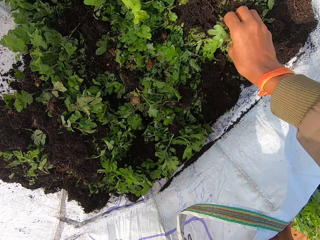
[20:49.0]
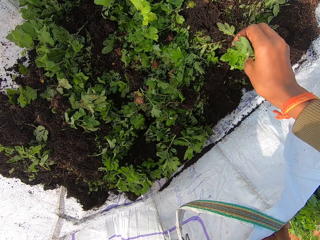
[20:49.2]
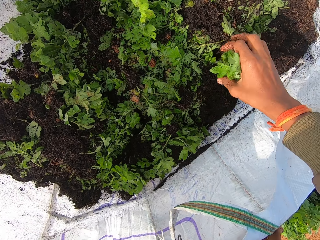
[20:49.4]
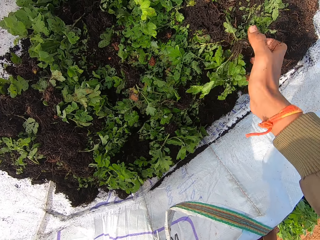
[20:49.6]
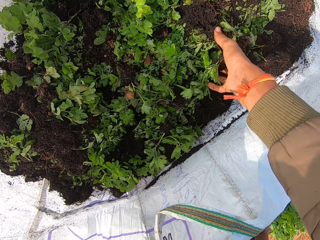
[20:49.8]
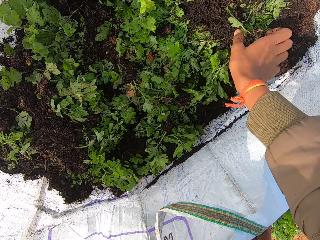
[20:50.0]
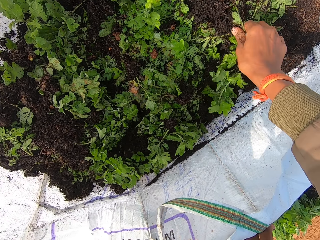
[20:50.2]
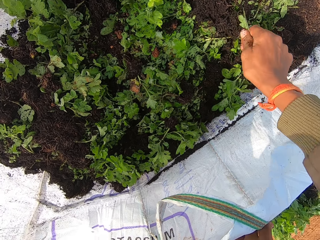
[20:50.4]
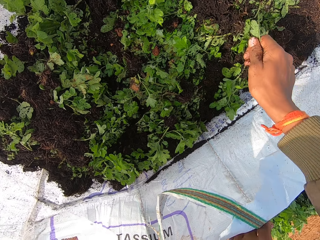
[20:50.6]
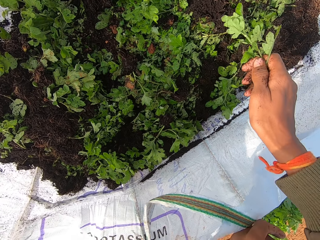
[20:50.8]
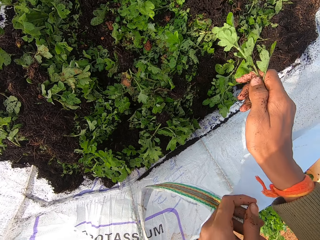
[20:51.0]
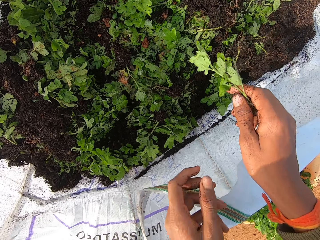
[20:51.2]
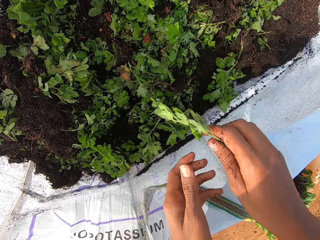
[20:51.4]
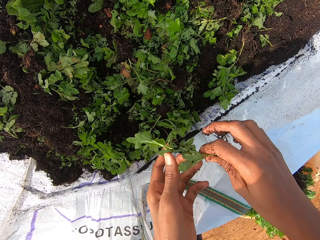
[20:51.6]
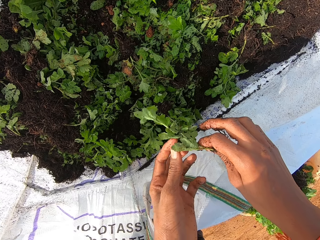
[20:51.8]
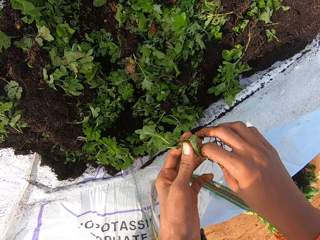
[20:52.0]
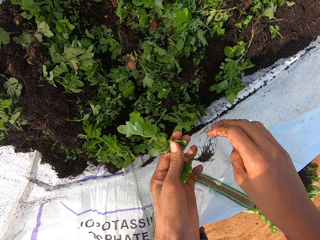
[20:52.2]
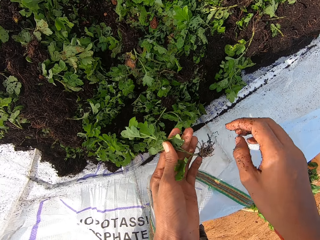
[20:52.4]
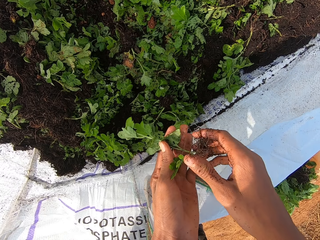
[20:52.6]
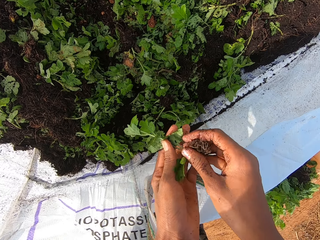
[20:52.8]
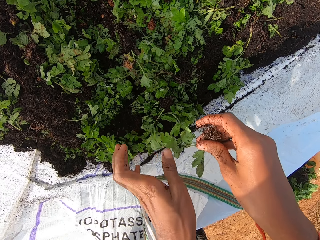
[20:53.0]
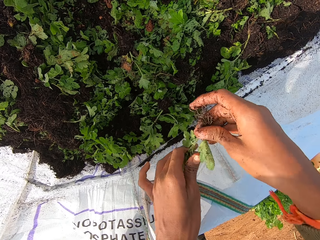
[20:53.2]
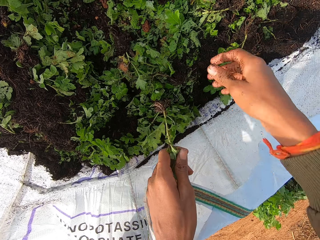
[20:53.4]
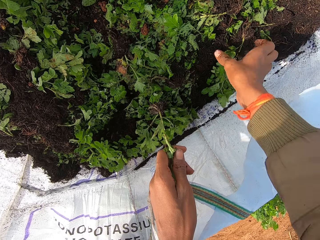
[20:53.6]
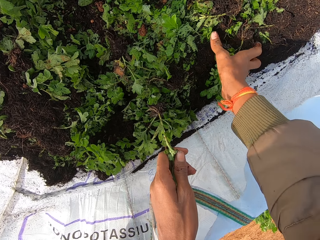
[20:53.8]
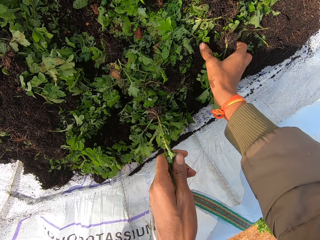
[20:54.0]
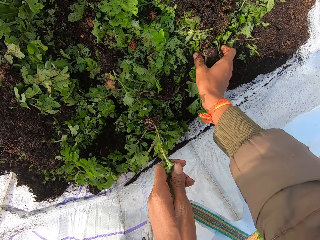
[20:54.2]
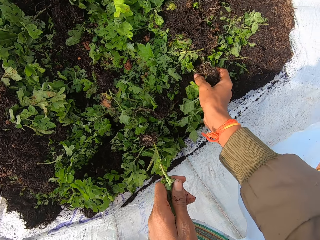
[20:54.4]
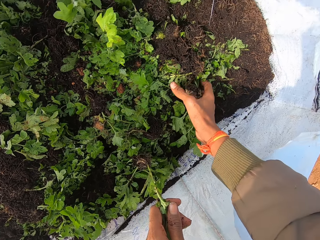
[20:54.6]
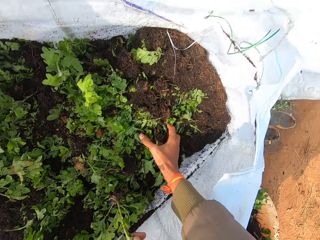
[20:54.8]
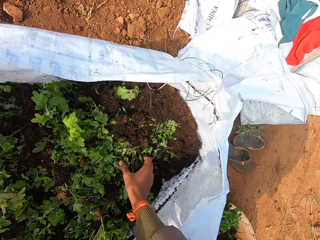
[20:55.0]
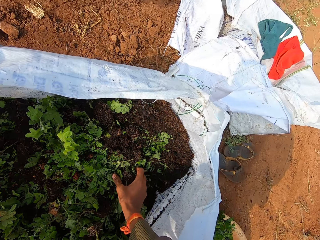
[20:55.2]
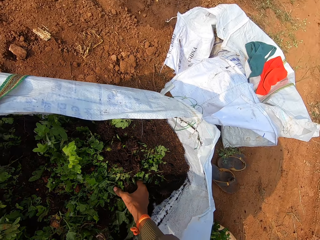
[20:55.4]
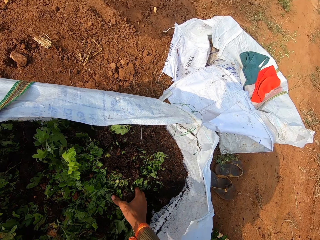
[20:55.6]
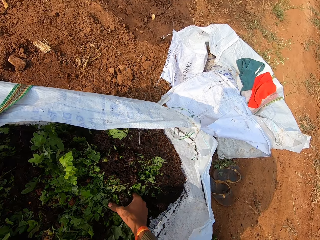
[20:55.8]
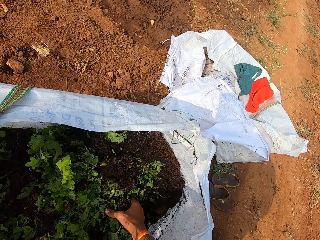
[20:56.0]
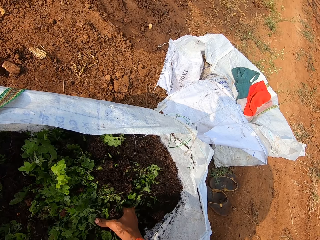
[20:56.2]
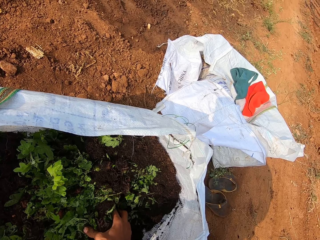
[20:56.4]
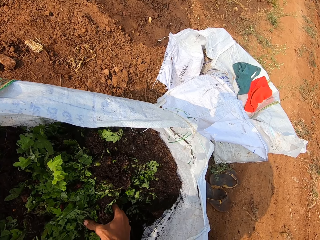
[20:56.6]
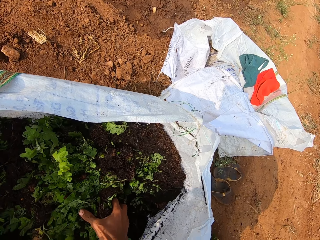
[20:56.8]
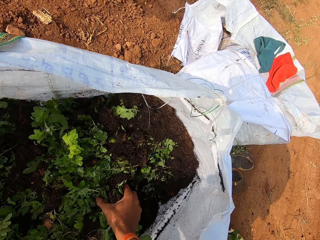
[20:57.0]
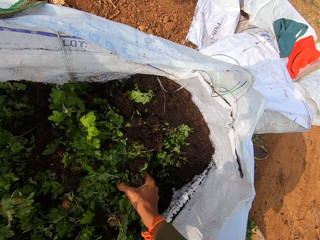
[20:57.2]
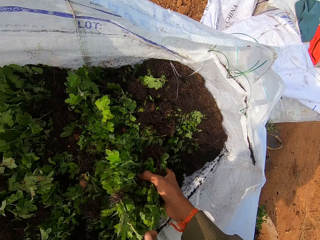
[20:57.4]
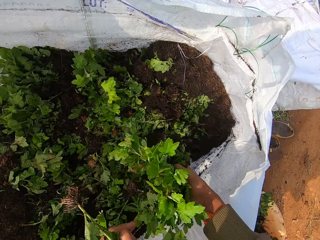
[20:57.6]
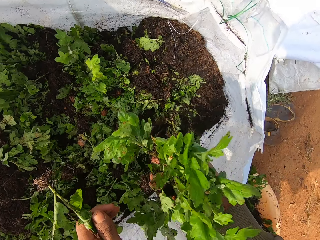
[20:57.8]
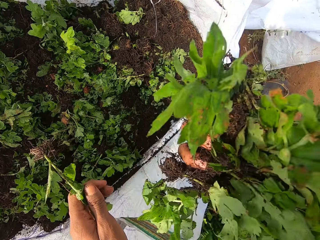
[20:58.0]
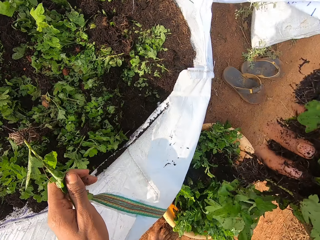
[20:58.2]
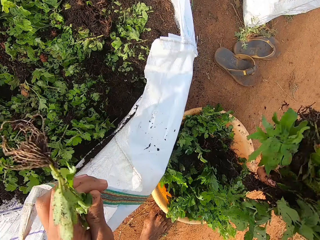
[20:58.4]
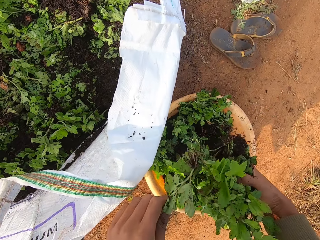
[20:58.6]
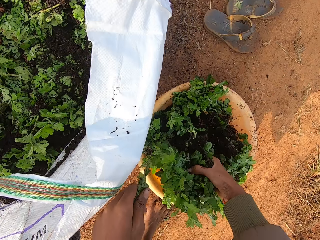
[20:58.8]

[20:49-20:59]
The camera wearer pulls the vegetable from the bag of vegetables with his right hand. He passes the vegetable to his left hand. He passes the vegetable between his hands. He positions the seedling in hand. He picks the vegetable from the bag of vegetables with his right hand.

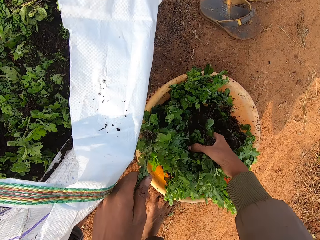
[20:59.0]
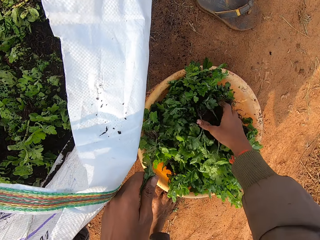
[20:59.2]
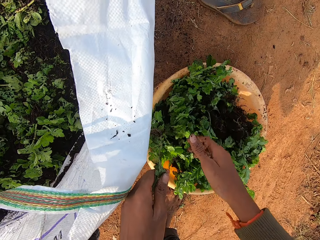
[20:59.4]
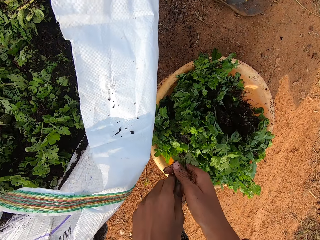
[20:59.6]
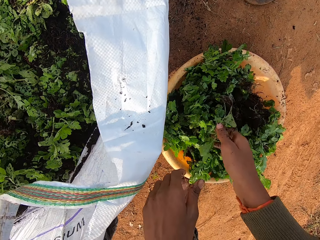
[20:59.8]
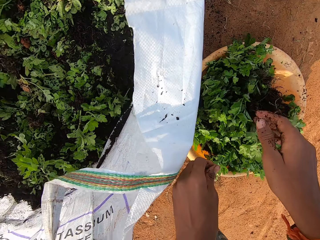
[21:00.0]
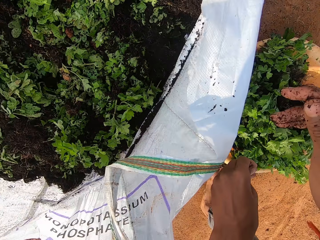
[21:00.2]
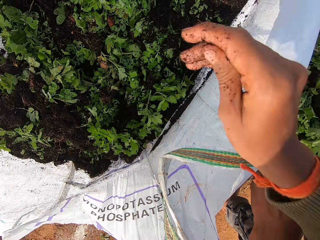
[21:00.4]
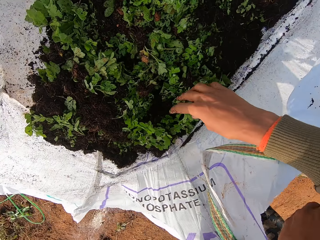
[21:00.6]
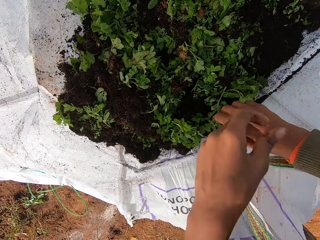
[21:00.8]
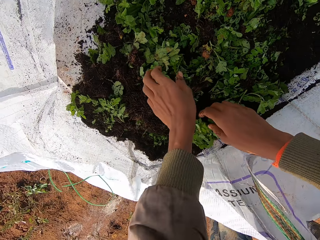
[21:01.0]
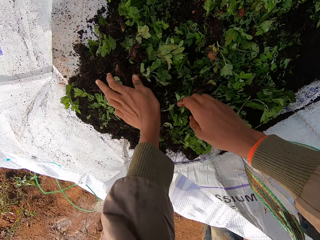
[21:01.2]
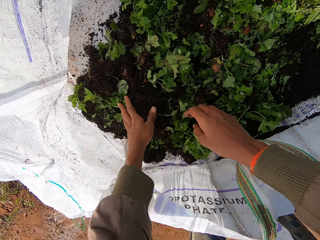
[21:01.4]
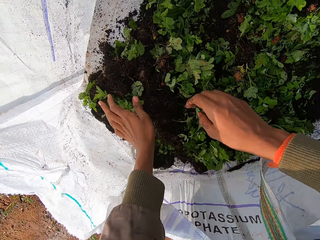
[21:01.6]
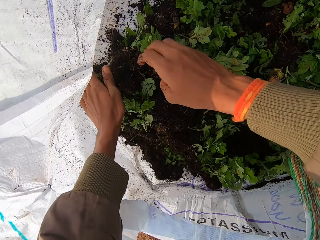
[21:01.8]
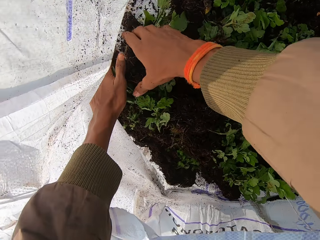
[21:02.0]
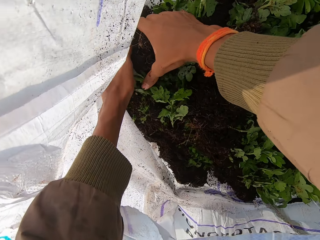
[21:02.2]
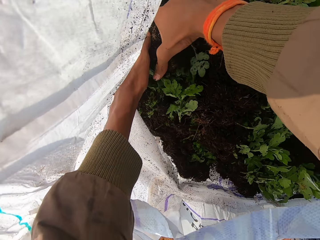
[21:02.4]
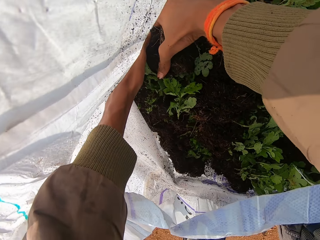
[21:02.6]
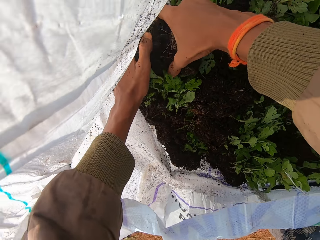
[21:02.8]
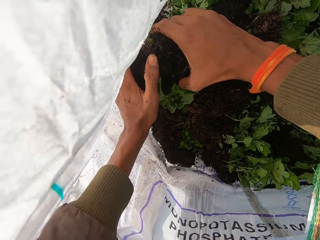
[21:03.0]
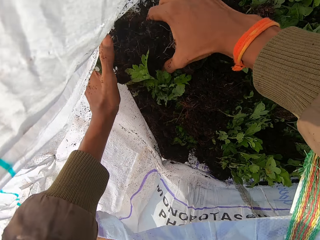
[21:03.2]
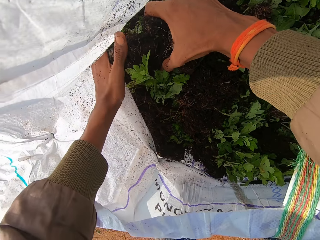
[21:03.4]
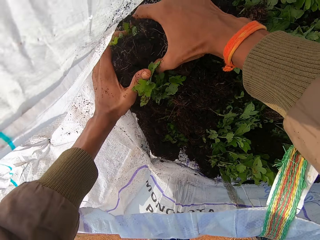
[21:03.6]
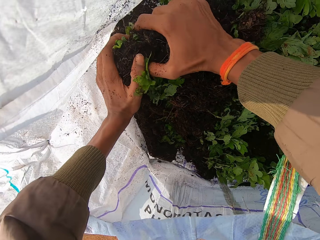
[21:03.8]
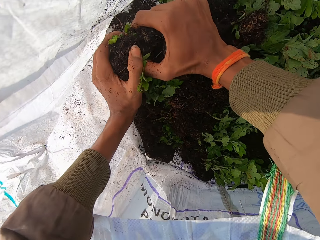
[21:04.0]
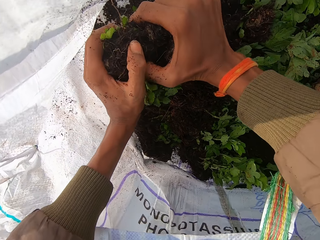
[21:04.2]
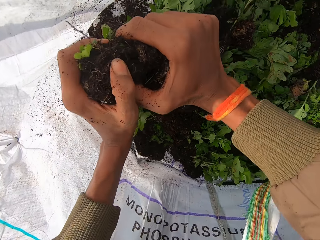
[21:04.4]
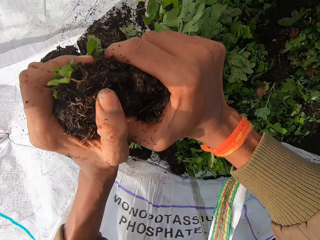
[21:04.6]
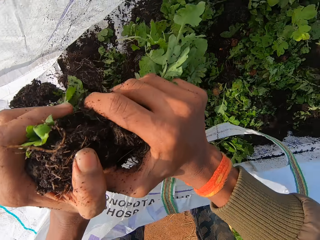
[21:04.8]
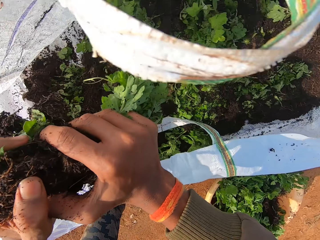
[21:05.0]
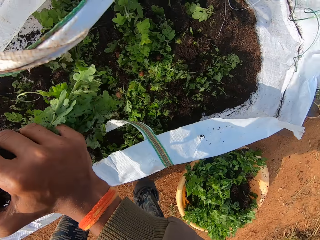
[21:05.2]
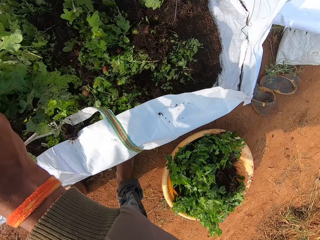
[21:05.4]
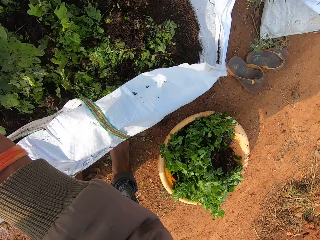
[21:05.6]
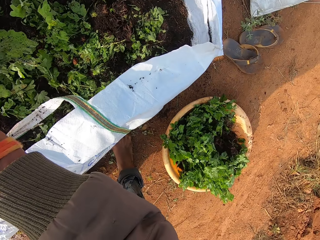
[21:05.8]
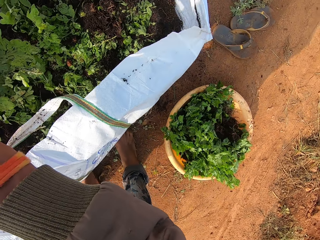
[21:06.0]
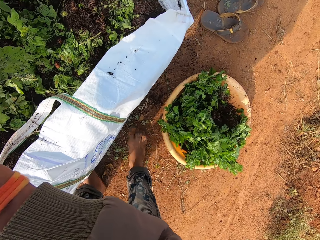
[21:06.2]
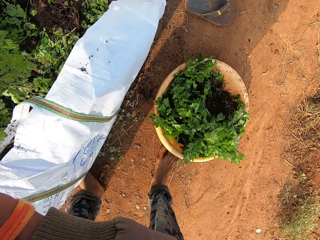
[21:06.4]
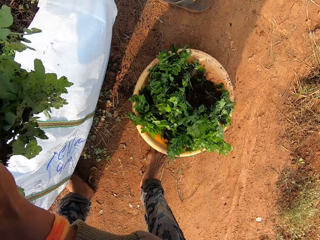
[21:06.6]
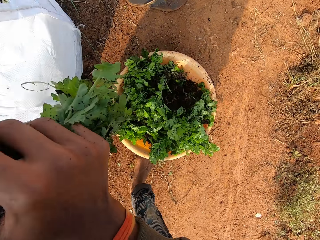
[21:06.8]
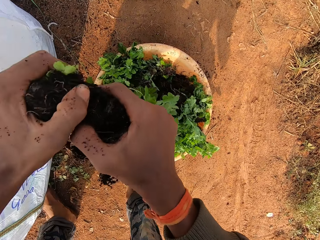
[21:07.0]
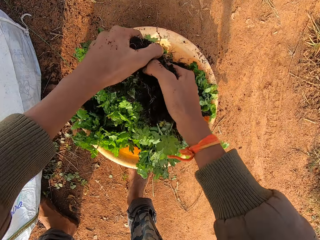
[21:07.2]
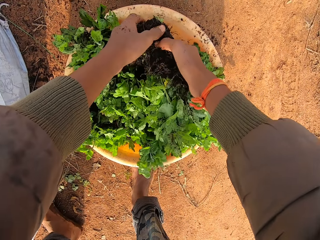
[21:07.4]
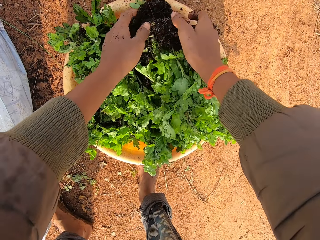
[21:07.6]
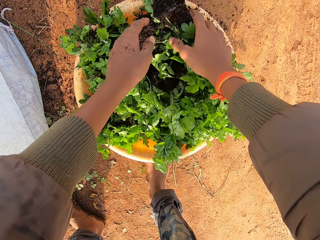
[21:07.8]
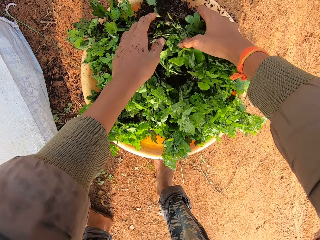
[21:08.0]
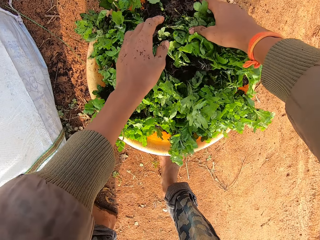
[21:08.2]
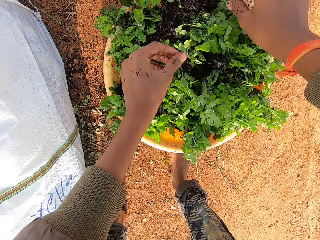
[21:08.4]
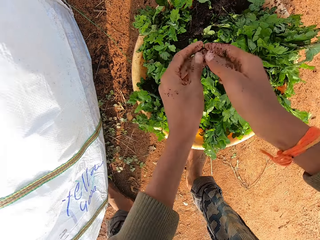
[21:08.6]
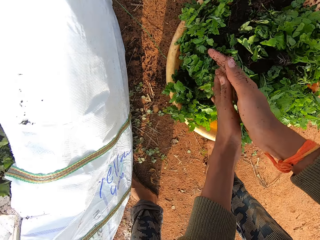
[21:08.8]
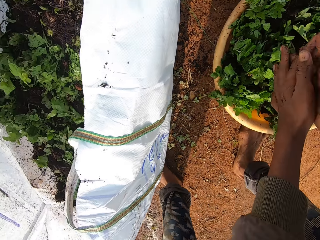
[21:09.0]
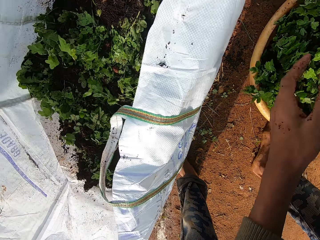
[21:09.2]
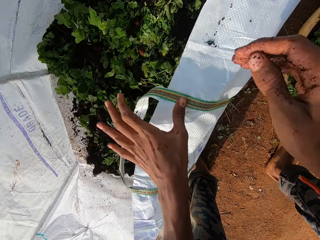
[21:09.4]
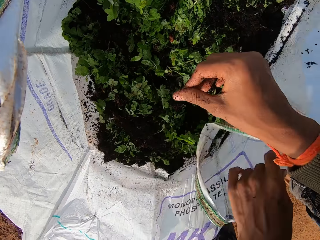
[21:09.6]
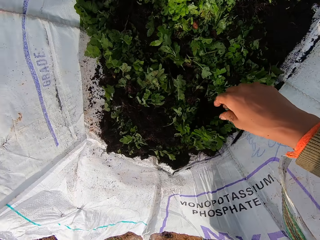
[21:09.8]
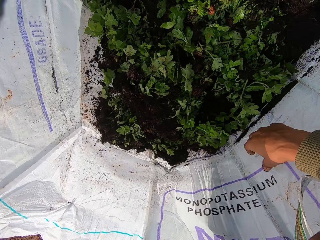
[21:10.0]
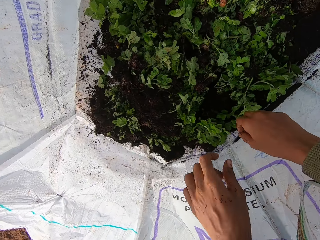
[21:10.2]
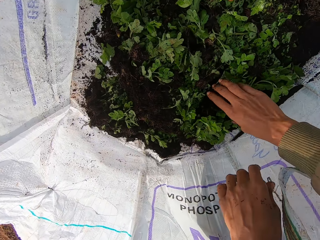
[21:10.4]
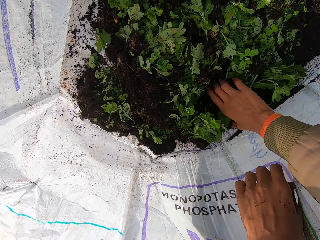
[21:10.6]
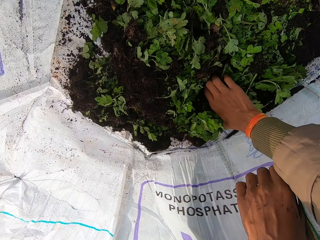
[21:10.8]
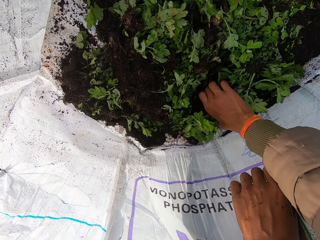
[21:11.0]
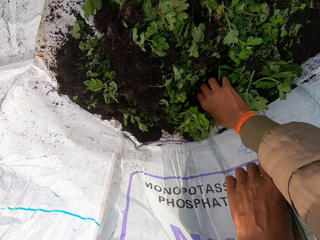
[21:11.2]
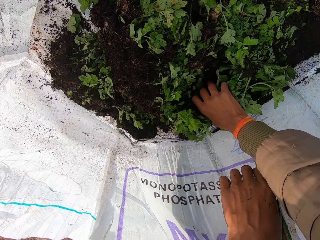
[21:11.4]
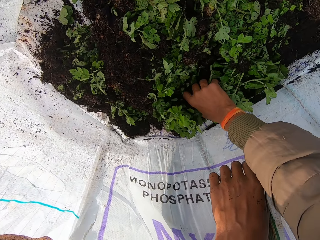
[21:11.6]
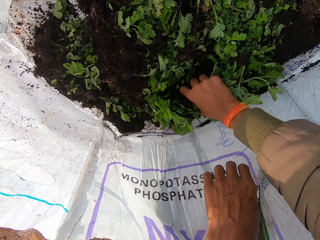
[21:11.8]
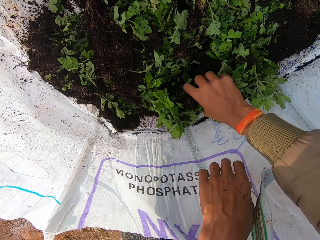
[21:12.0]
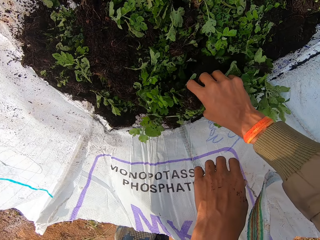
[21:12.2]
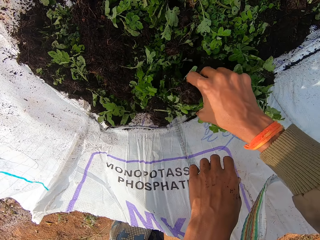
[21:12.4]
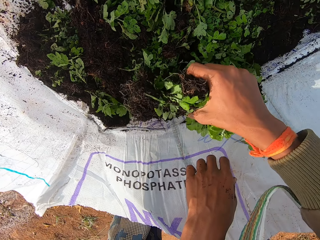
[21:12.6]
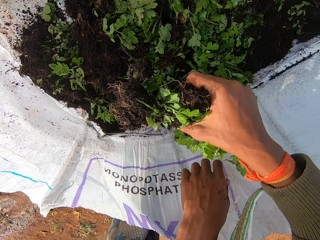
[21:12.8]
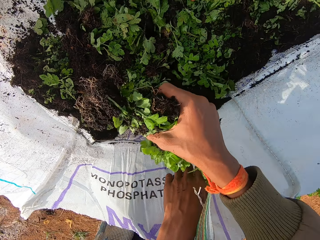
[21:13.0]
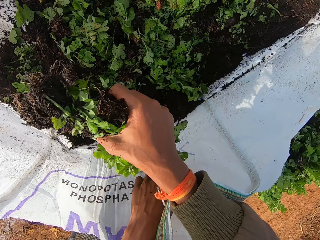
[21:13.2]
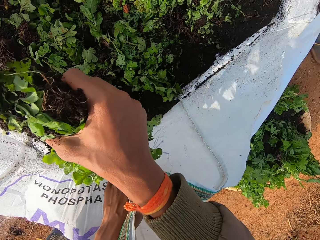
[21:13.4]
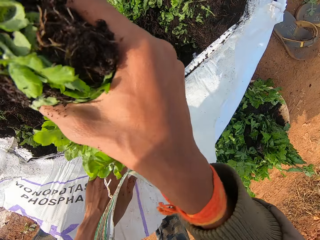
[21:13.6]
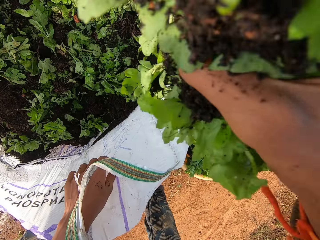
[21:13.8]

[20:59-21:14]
The camera wearer drops the vegetable in his right hand into the container. He passes the vegetable in his left hand to his right hand. He drops the vegetable inside the container with his right hand. He picks the vegetable from the bag of vegetables with his hands. He drops the vegetable in his hands in the container. He positions seedlings in the basin. He rubs his hands together. He picks the vegetable from the bag of vegetables with his right hand.
